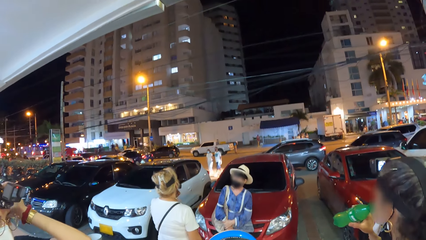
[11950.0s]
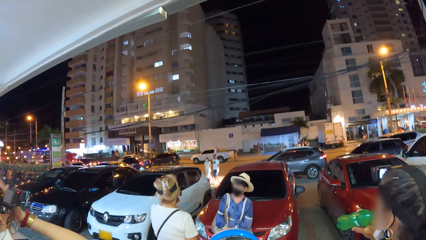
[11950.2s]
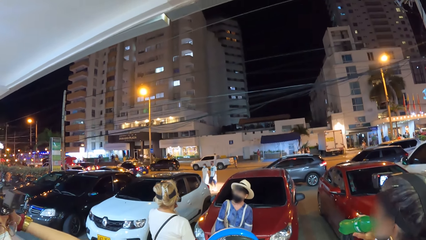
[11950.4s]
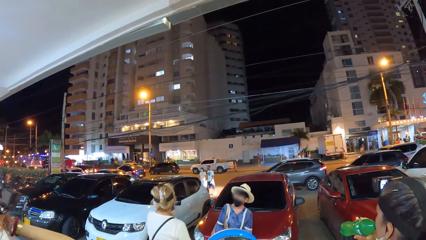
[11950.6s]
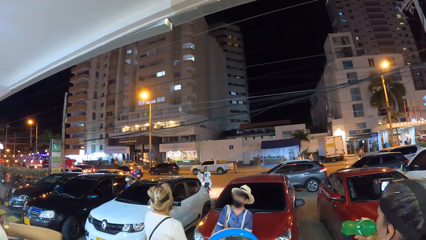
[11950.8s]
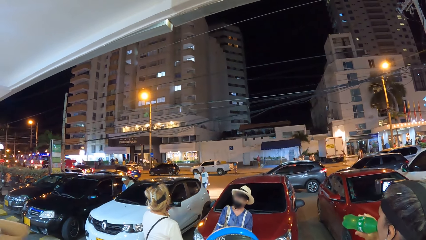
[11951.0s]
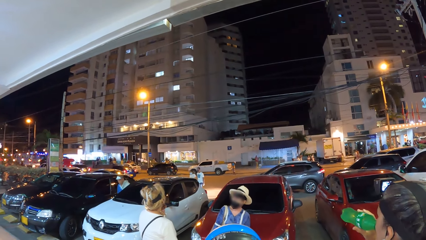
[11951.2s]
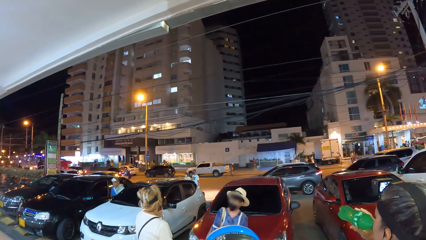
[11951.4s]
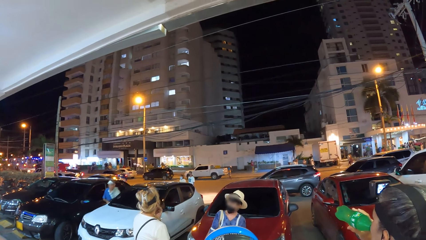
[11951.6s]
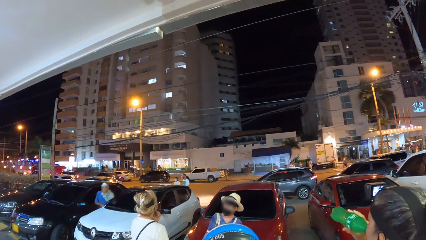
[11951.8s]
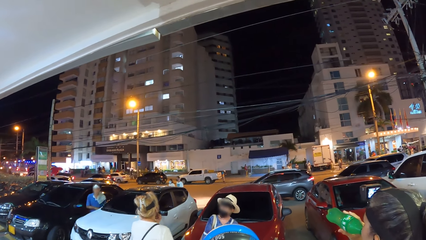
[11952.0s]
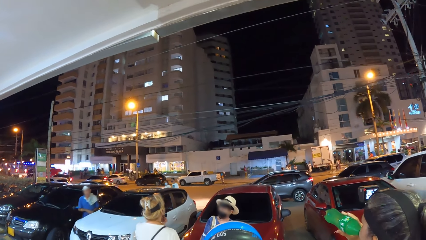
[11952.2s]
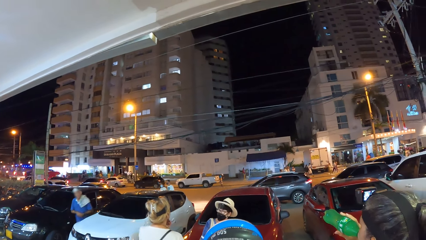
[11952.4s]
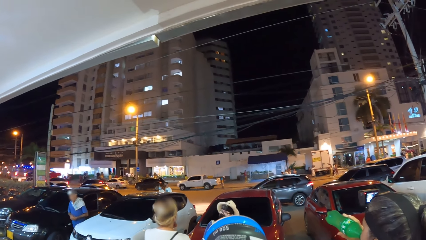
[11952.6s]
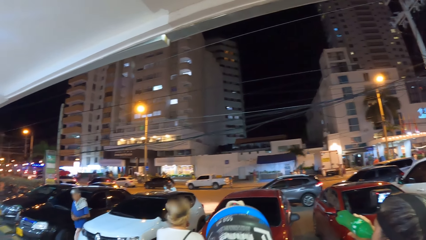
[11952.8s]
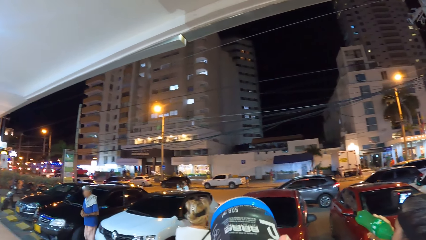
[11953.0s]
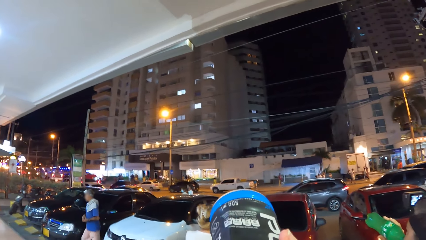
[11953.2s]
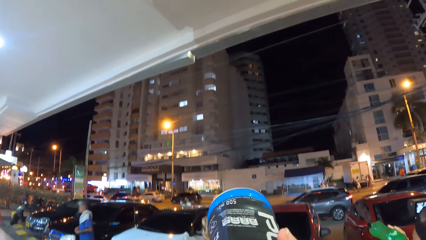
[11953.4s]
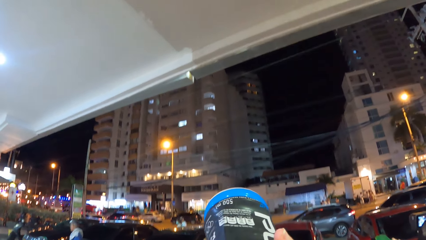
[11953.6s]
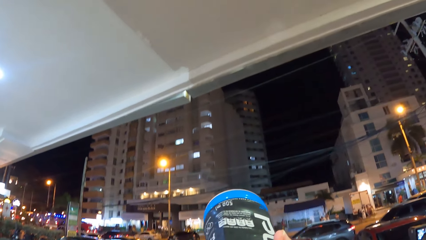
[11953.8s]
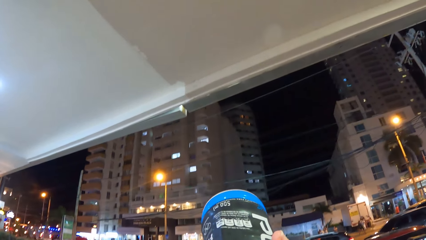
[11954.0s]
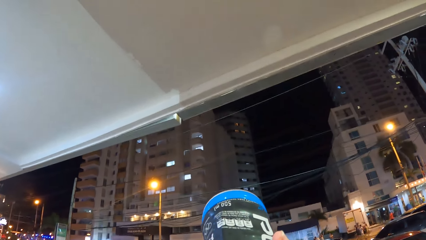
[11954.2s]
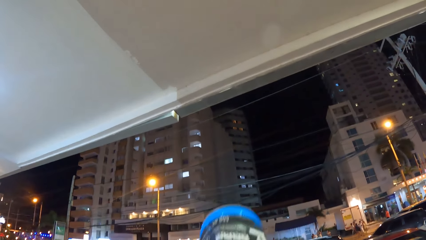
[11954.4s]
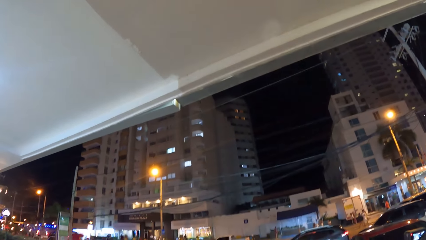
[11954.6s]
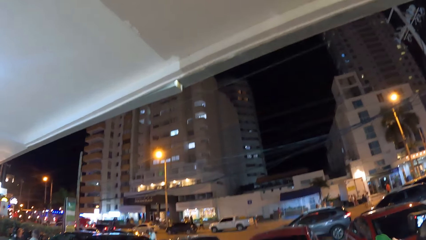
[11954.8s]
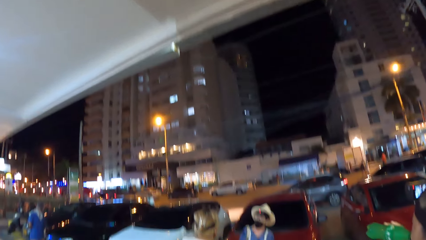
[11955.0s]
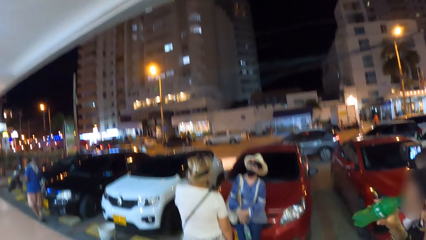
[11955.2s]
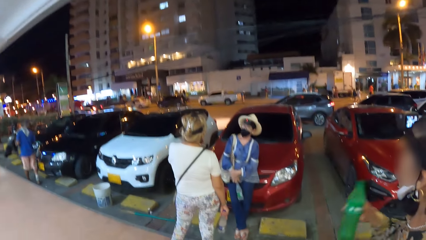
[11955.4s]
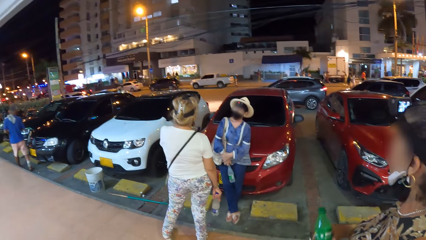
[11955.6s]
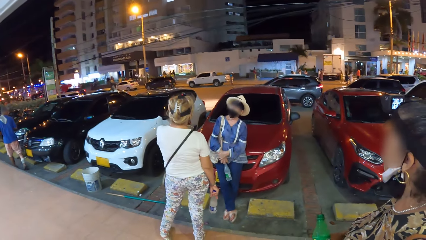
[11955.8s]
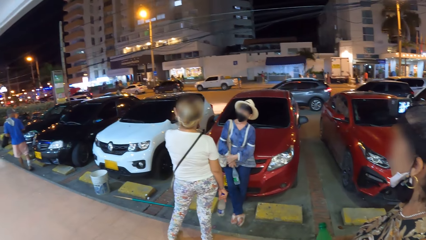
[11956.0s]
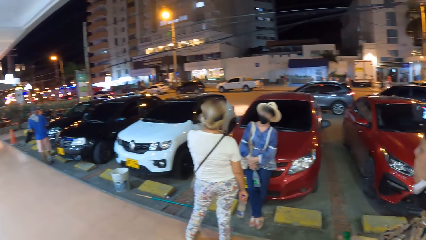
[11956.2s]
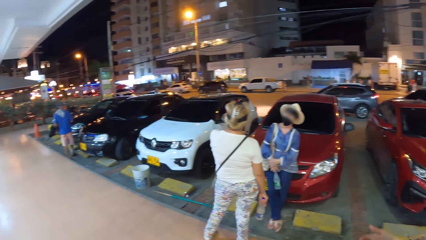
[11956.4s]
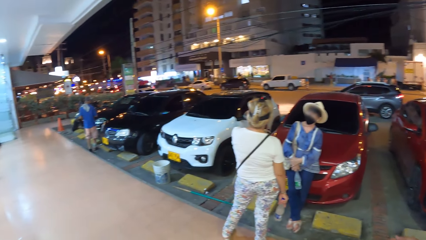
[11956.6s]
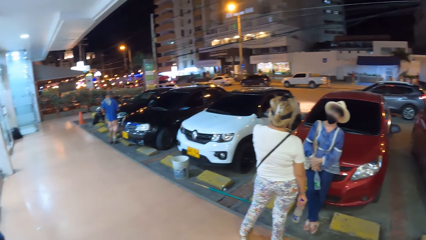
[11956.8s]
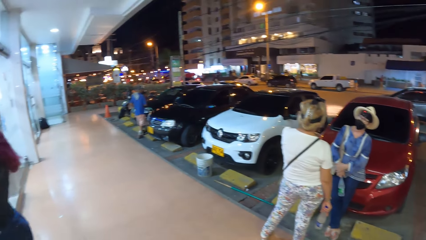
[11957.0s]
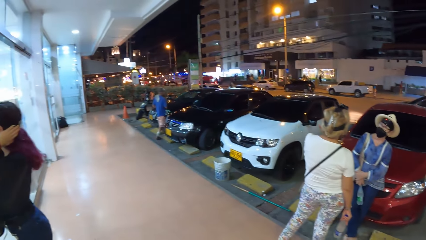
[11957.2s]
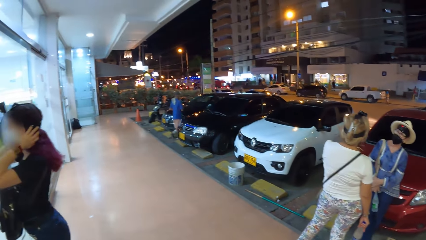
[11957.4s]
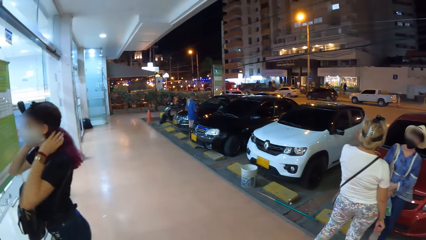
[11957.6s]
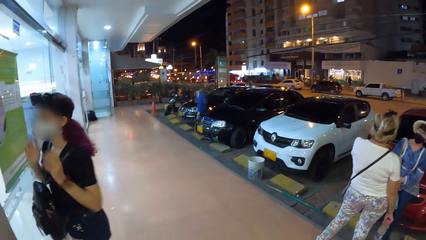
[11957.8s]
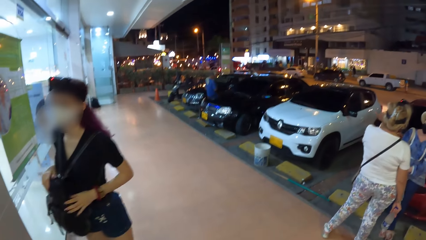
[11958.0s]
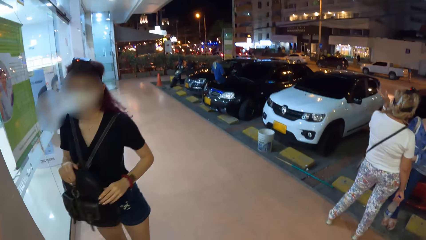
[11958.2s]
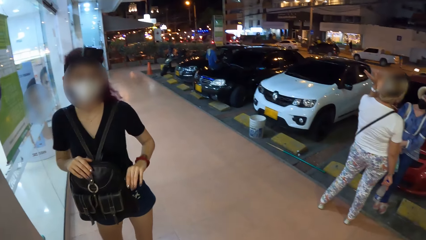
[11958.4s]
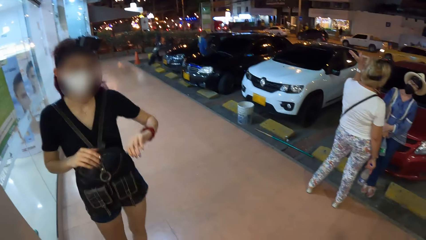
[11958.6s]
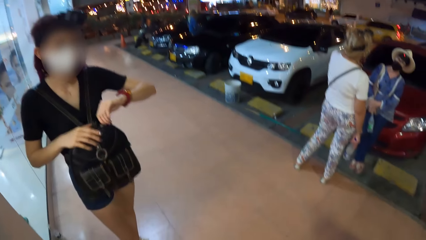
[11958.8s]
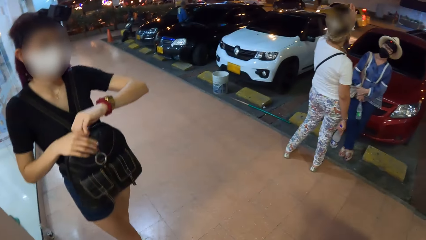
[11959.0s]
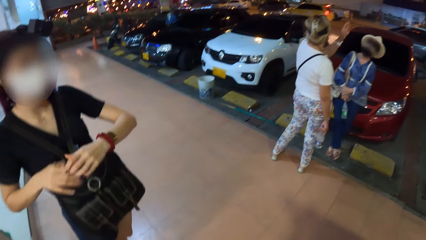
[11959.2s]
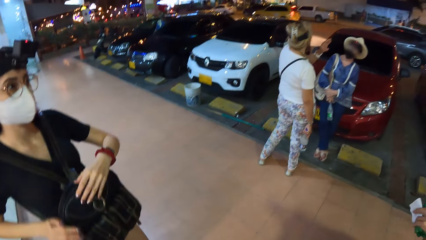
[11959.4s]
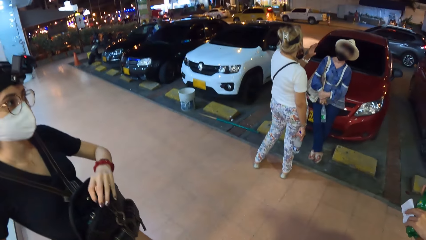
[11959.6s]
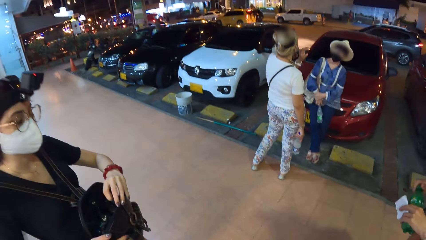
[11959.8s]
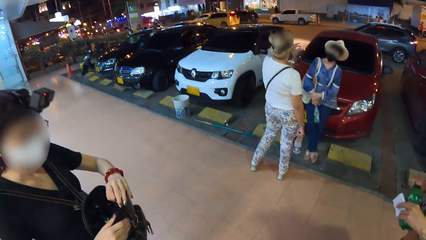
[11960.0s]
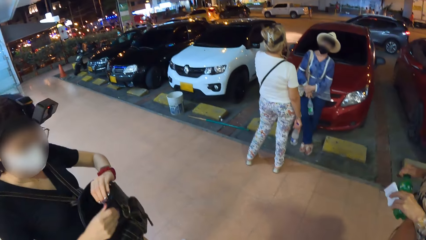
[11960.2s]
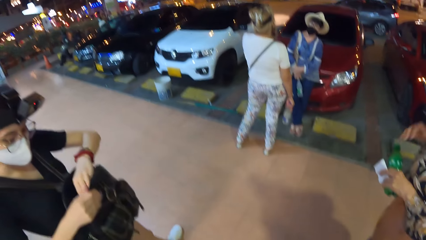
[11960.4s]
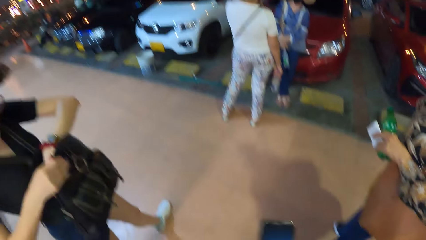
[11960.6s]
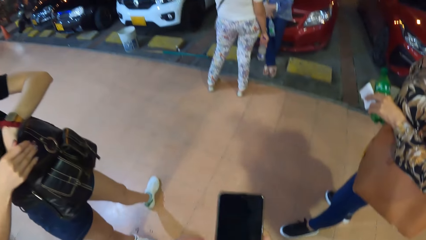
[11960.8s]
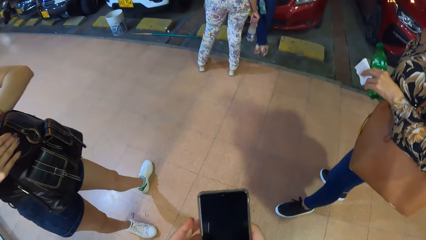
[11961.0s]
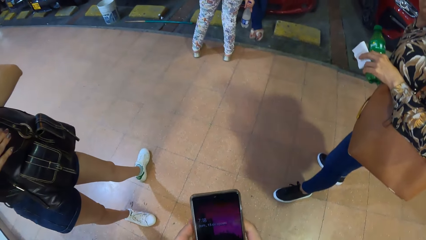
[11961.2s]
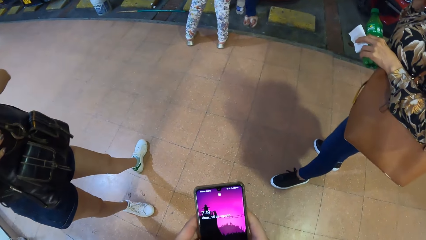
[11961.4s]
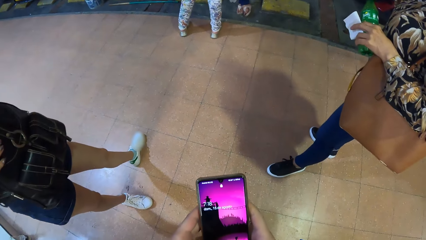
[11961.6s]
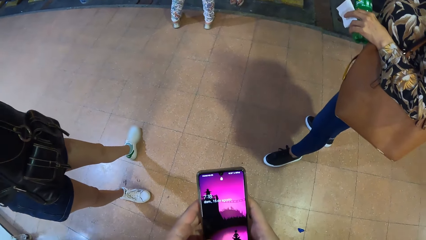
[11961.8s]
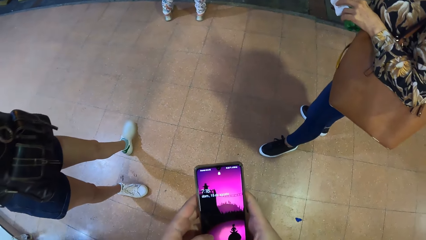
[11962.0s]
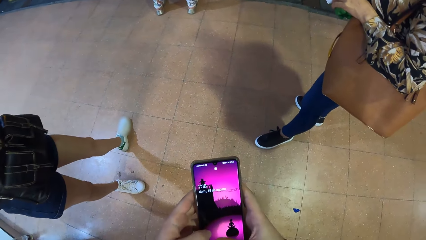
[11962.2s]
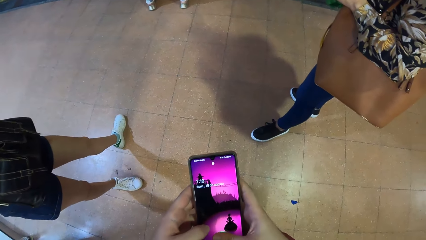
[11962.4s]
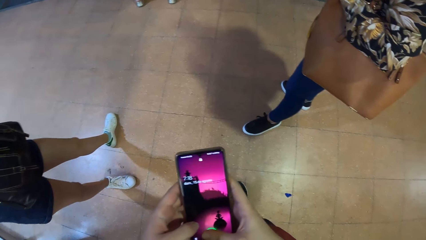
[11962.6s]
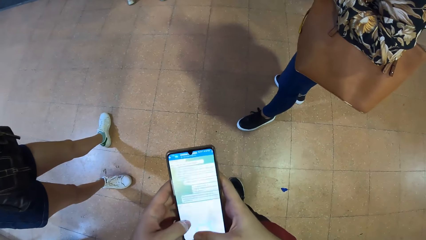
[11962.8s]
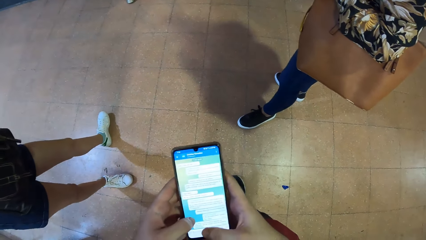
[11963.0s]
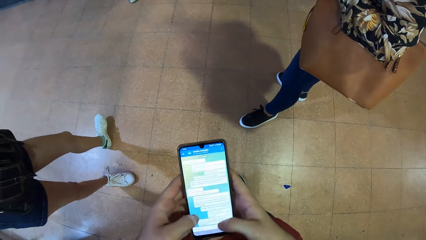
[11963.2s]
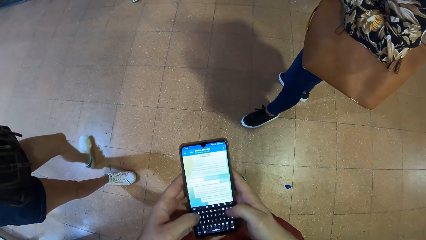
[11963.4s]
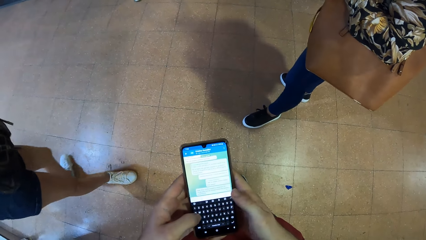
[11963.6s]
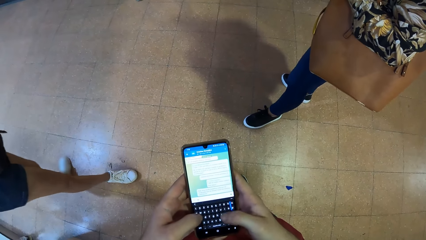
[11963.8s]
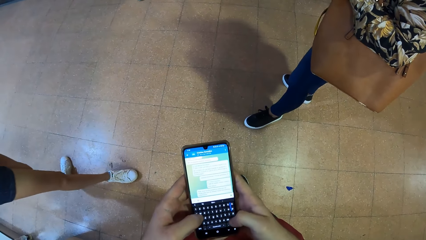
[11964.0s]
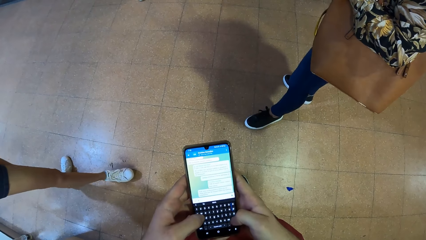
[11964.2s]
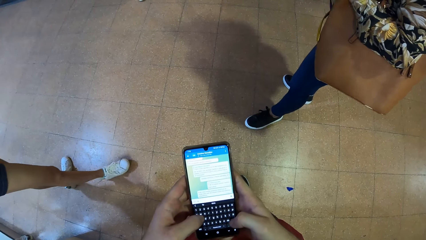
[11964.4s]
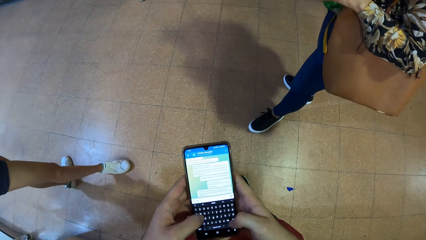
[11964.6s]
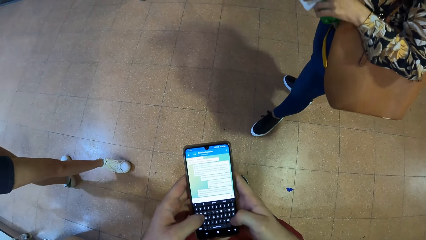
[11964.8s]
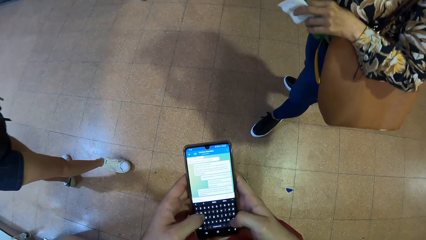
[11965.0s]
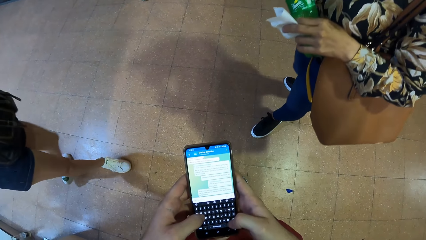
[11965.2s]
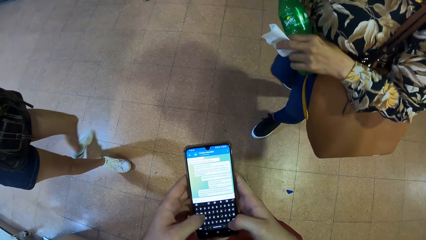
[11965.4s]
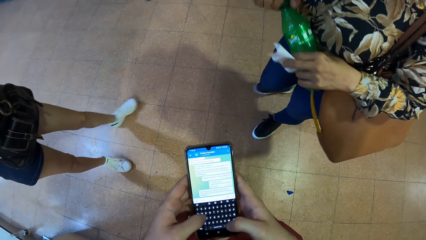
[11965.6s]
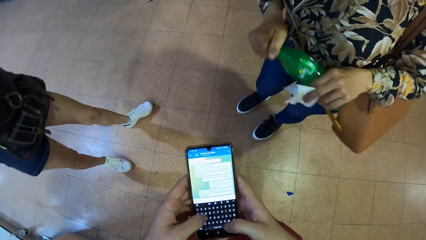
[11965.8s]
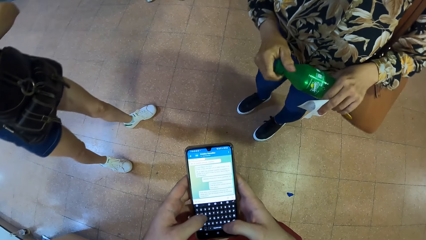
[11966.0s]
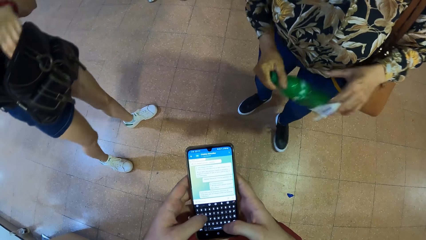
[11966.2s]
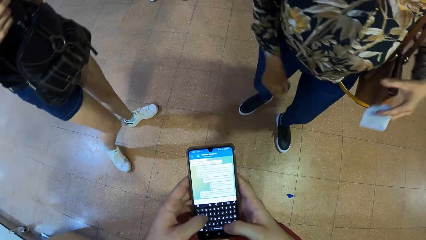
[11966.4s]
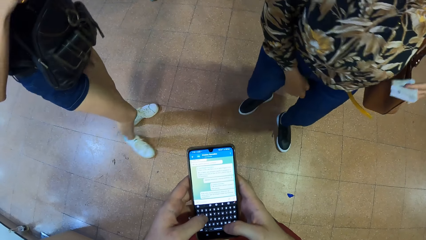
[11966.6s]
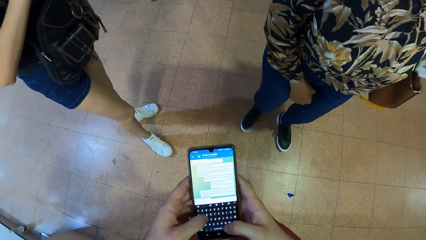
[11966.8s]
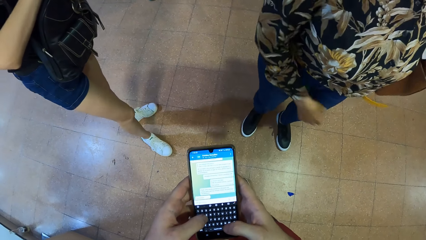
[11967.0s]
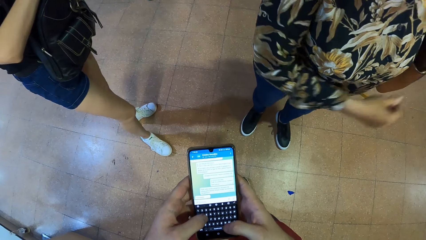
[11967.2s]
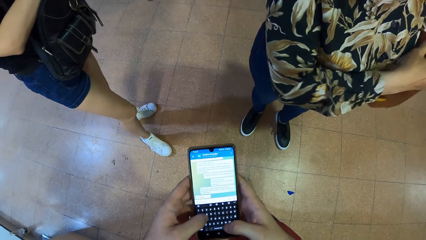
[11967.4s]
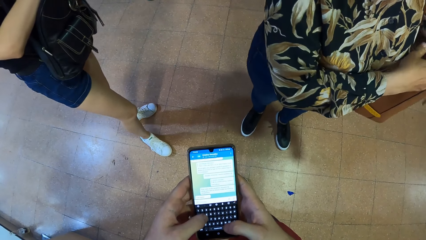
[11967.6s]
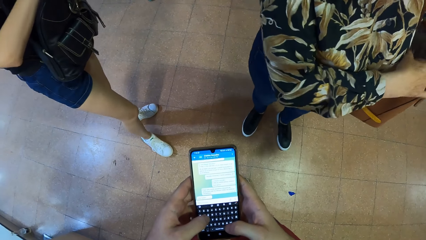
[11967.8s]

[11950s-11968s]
A woman holds the bottle of soda in her right hand. Another woman touches her face with her left hand. The first woman drinks from the bottle of soda in her right hand. The camera wearer drinks from the bottle of juice in her right hand. She looks around the town. A third woman touches her head with both hands and opens a backpack on her shoulder with her left hand. The first woman covers the bottle of soda in her left hand with the bottle lid with her right hand. The third woman holds the backpack with her right hand. The camera wearer holds the phone in her right hand. She holds the phone with both hands. She operates the phone in her hands. She chats on the phone with both hands. The first woman tightens the bottle lid of the bottle of soda in her left hand with her right hand, takes the bottle of soda from her left hand with her right hand, and puts the bottle of soda in her right hand between her thighs.
